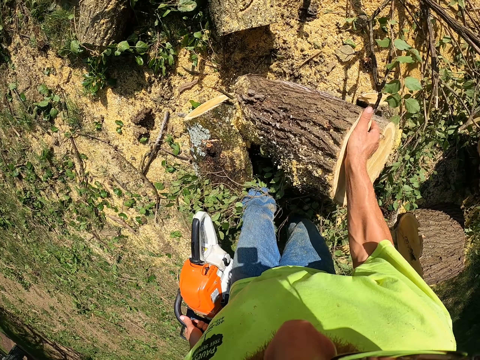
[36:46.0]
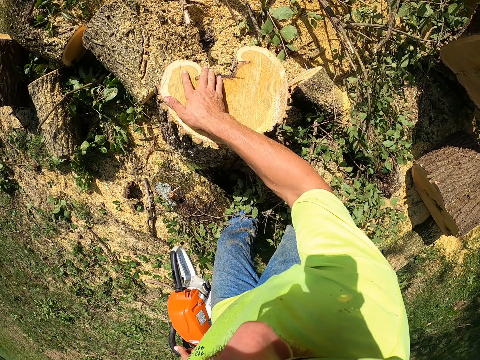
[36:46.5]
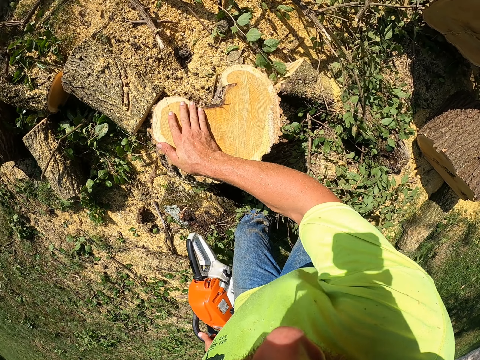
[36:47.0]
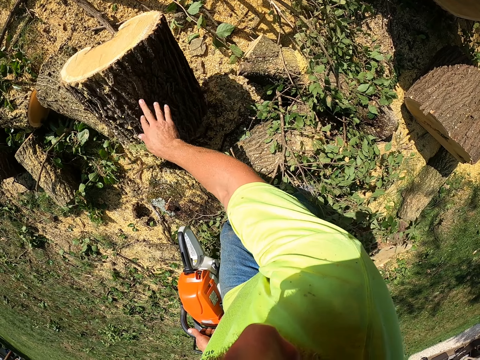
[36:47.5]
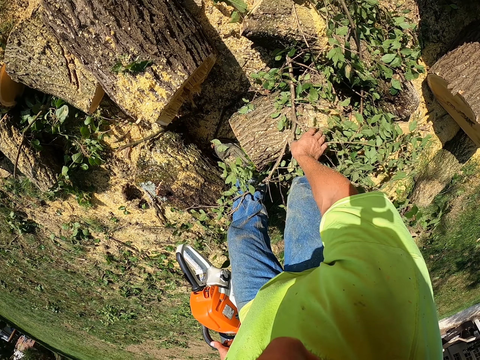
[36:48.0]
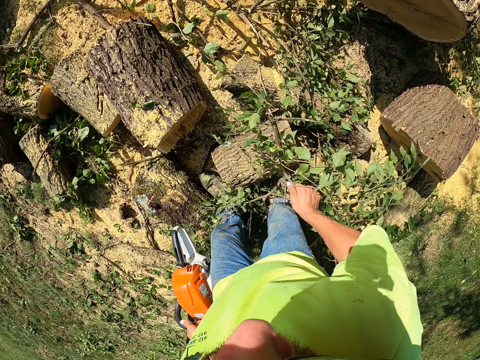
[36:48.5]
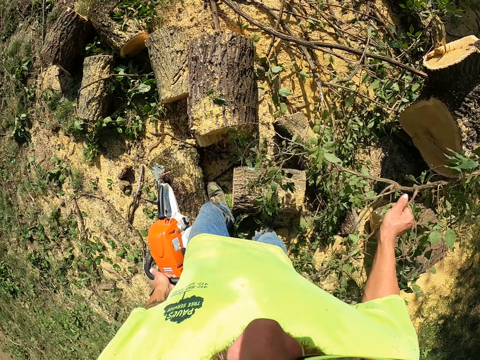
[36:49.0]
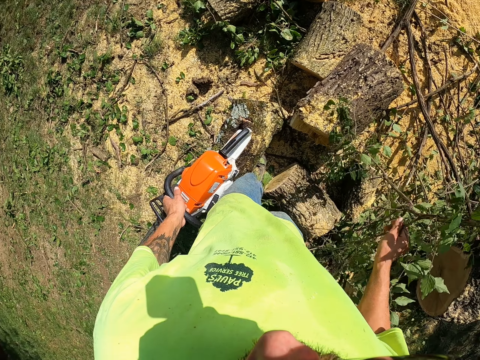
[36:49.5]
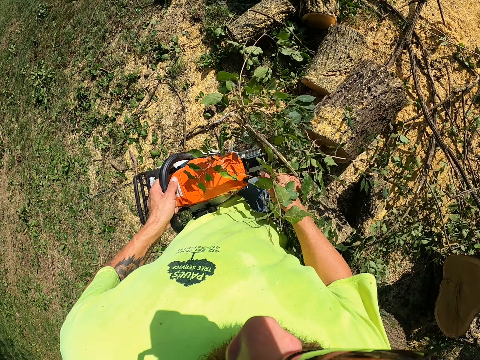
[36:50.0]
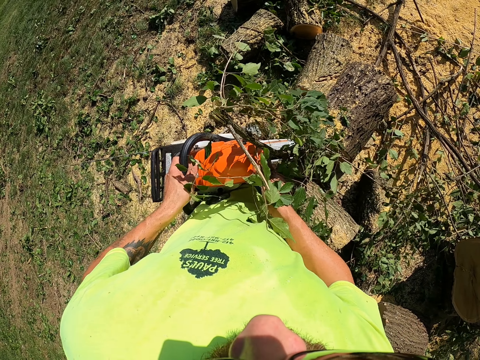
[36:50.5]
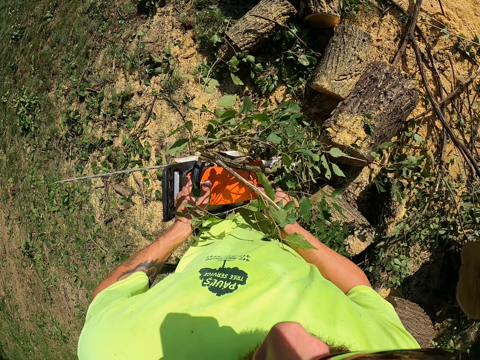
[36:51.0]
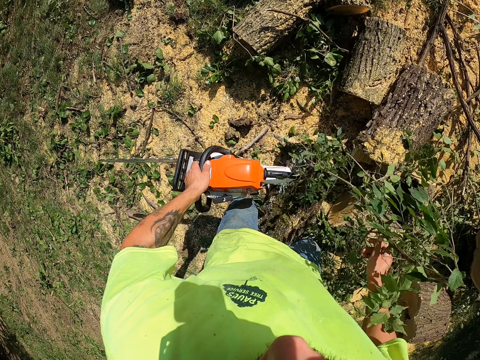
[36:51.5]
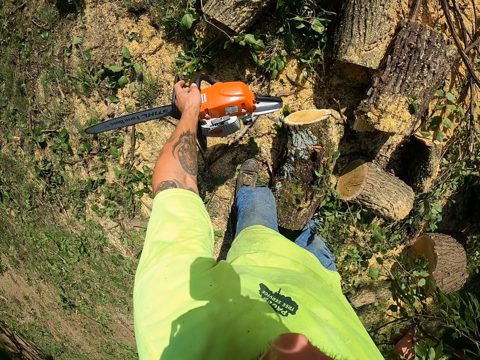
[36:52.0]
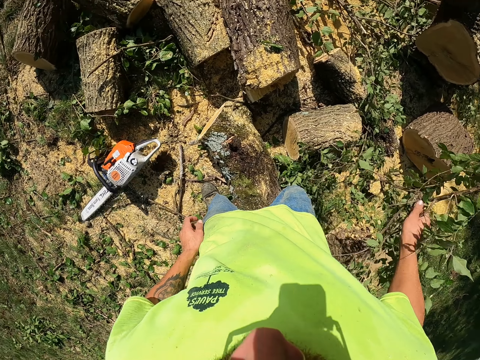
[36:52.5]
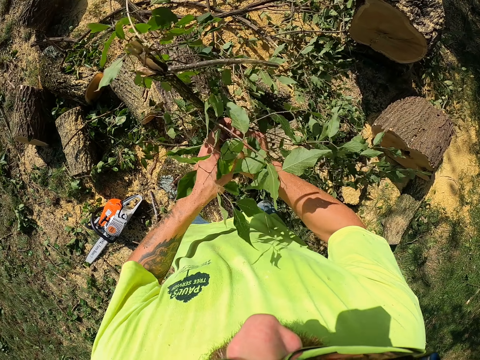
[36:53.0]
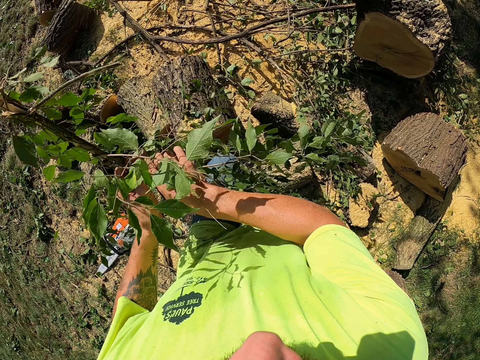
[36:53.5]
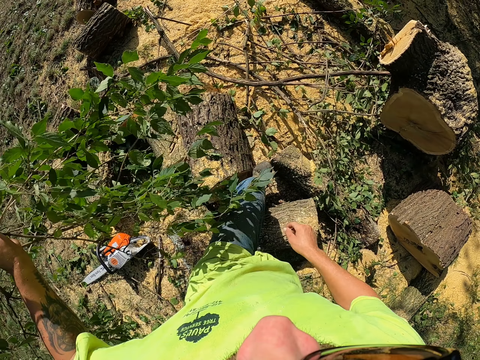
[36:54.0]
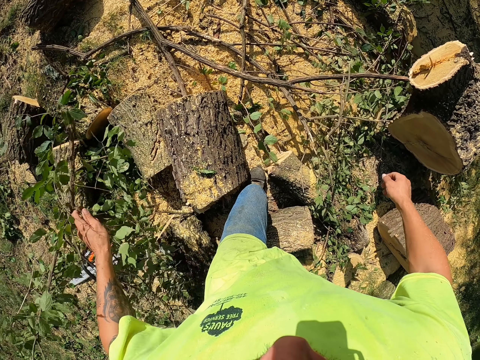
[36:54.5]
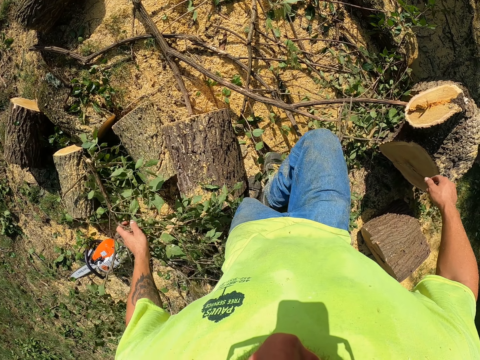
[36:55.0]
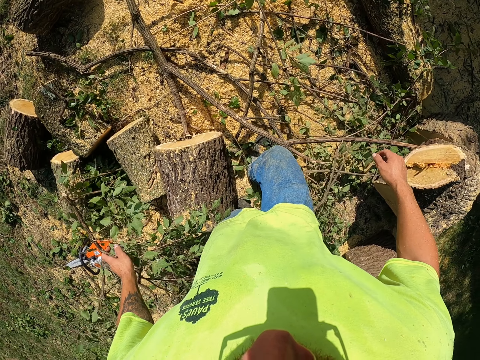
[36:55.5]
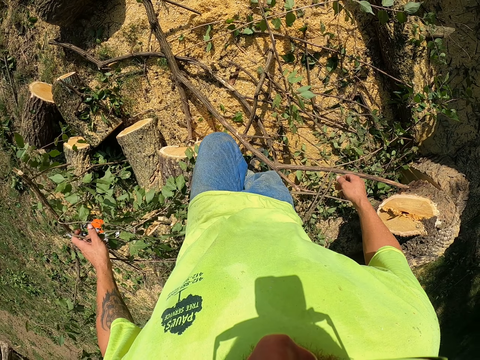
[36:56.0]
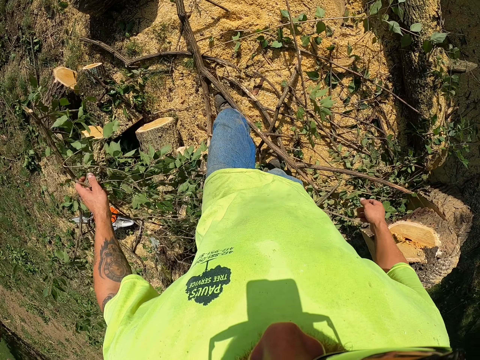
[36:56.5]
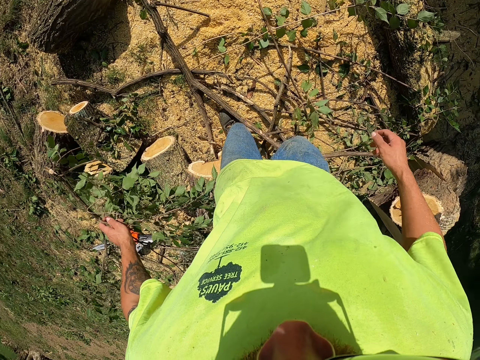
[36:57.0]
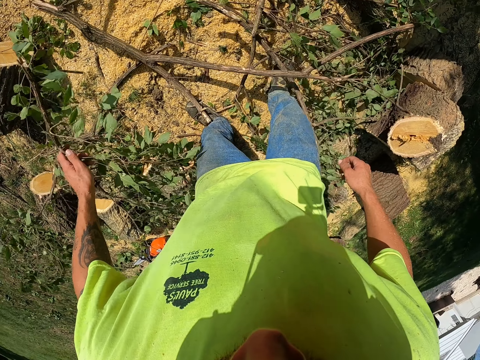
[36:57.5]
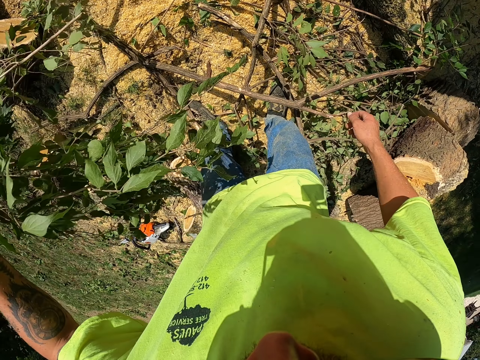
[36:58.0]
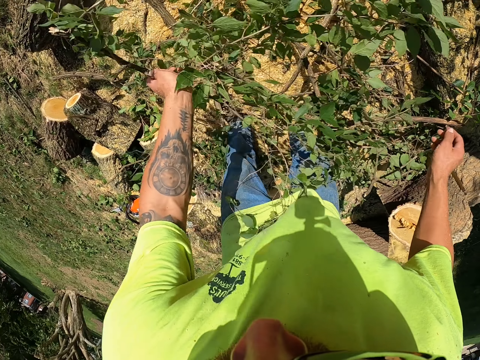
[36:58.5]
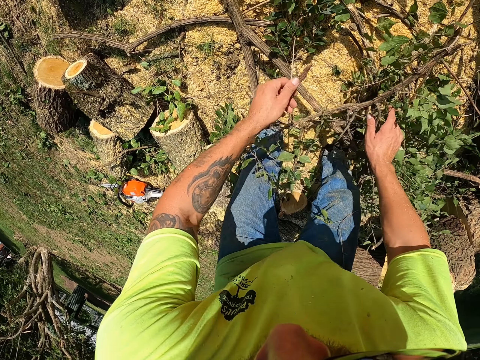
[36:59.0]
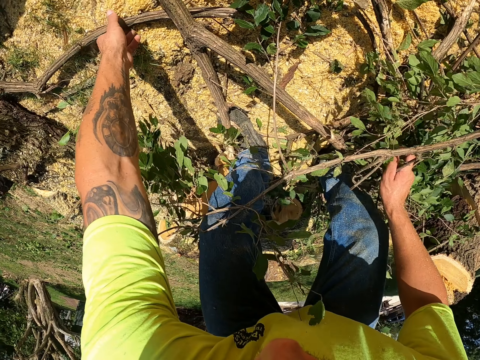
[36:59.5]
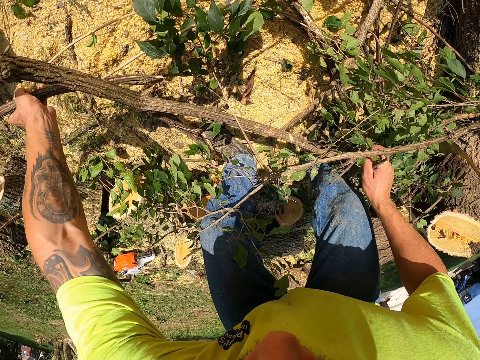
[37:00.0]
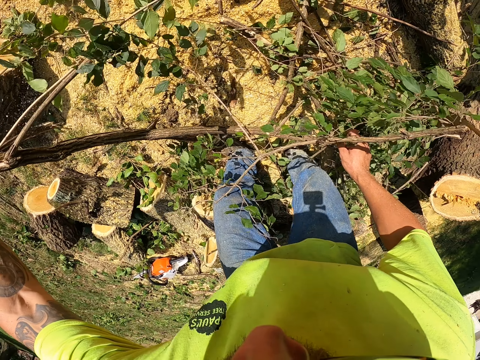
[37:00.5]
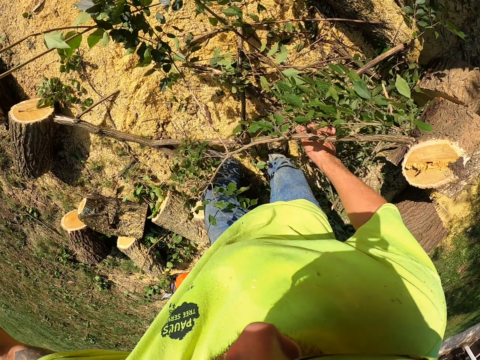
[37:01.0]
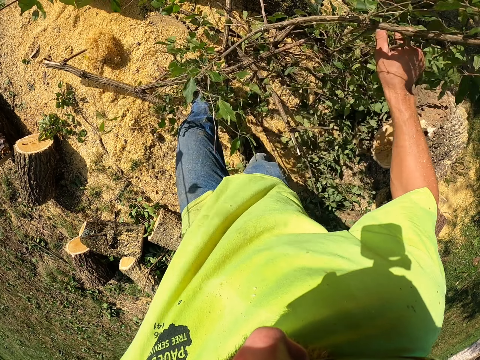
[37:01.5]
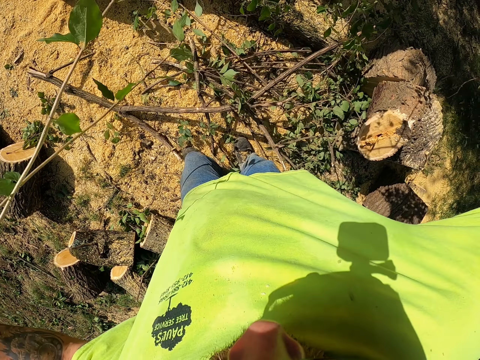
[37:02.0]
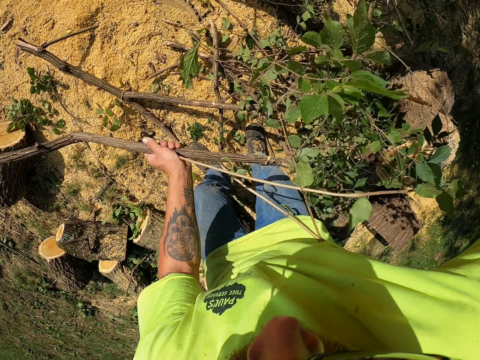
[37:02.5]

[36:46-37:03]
The camera wearer moves the tree trunk on the ground with his right hand. He picks a branch from the tree trunk with his right hand. He moves a stalk of tree. He places his right hand on the power saw in his left hand. He drops the power saw on the ground with his left hand. He holds the stalk with the left hand and passes the branch from his right hand to his left hand. He walks. He moves stalks of tree on the ground with his legs. He drops the branch on the ground with his left hand. He places his right hand on the branch on the ground. He picks a branch from the ground with his left hand. He picks the branch from the ground with his right hand.

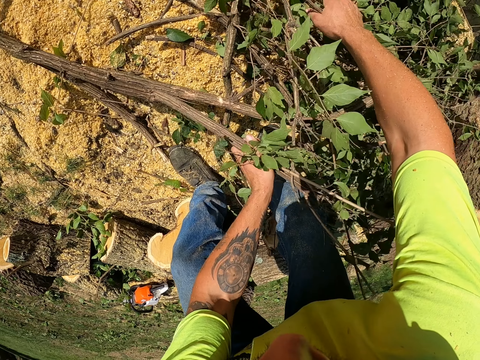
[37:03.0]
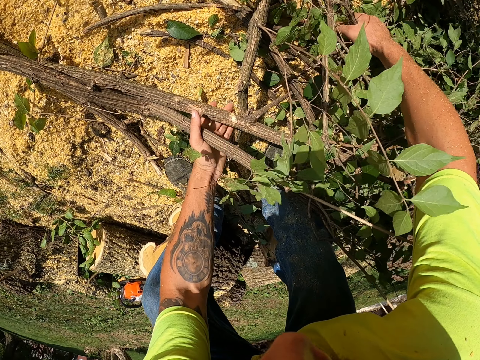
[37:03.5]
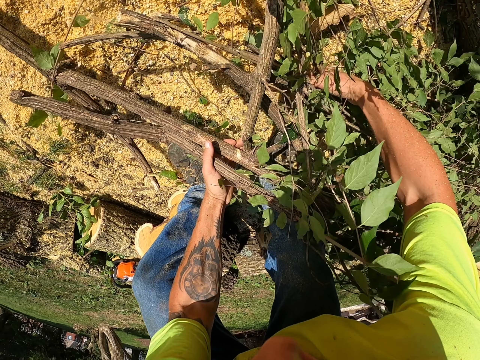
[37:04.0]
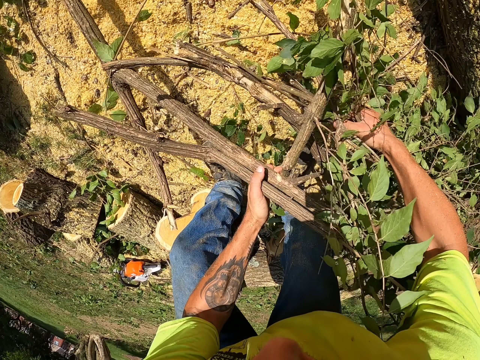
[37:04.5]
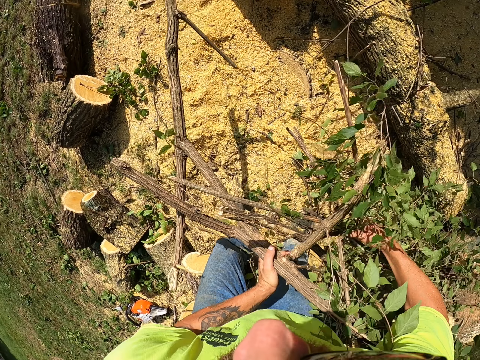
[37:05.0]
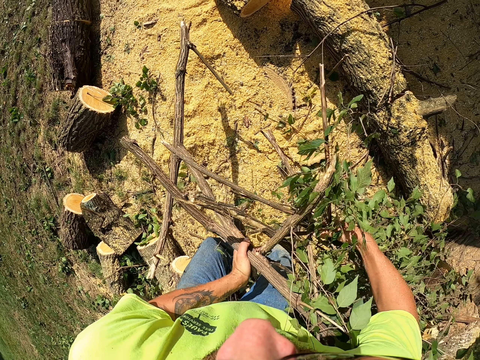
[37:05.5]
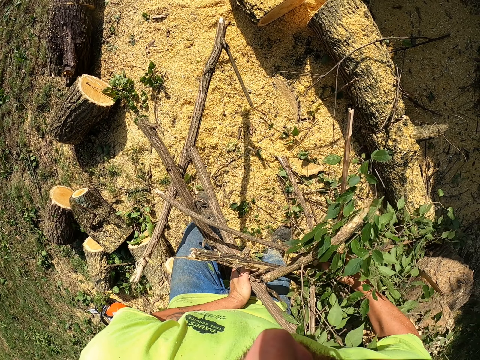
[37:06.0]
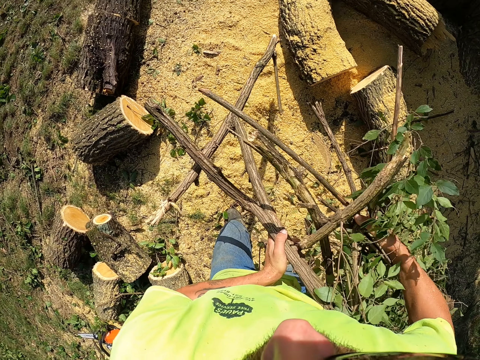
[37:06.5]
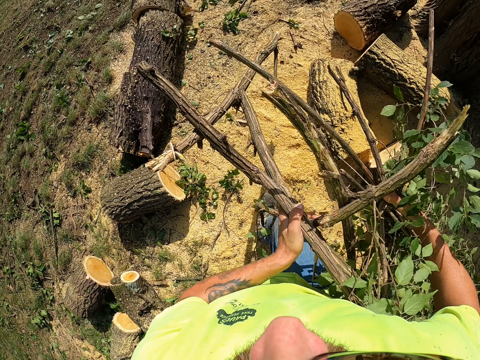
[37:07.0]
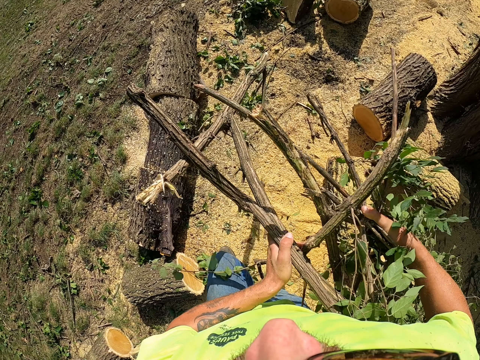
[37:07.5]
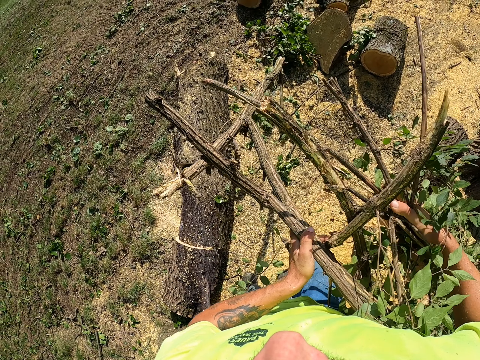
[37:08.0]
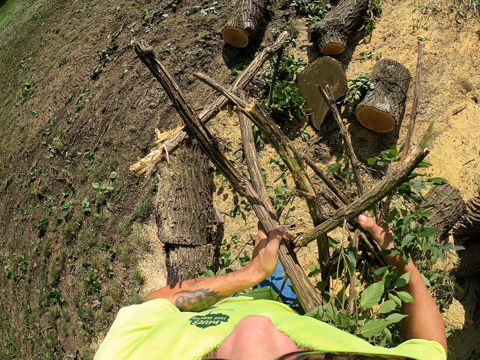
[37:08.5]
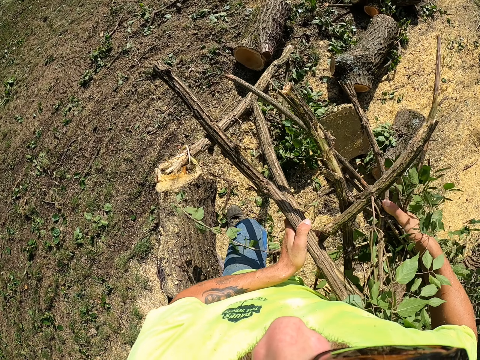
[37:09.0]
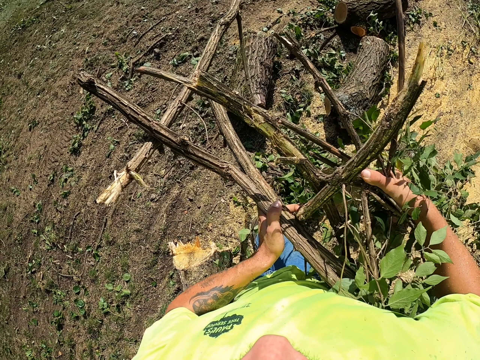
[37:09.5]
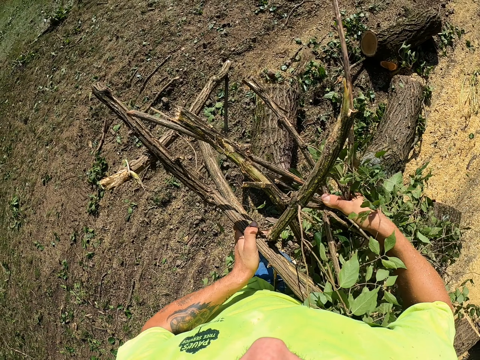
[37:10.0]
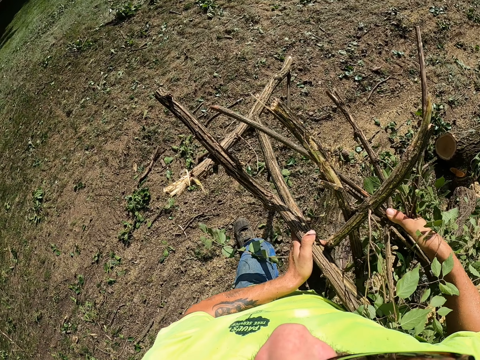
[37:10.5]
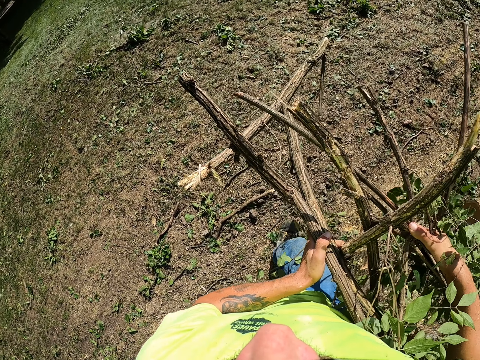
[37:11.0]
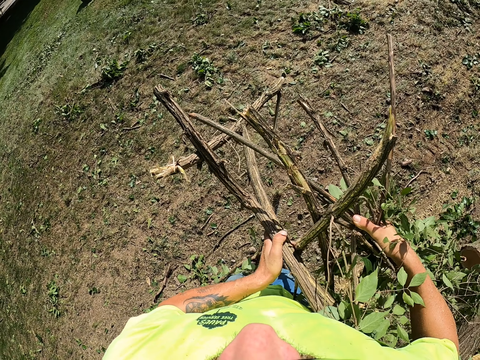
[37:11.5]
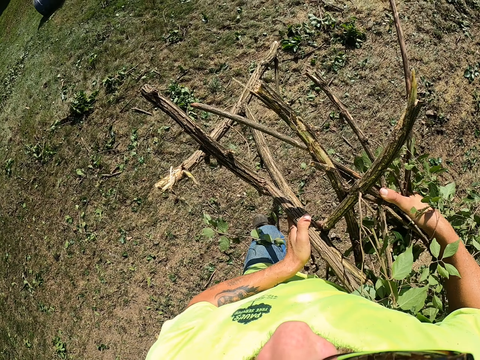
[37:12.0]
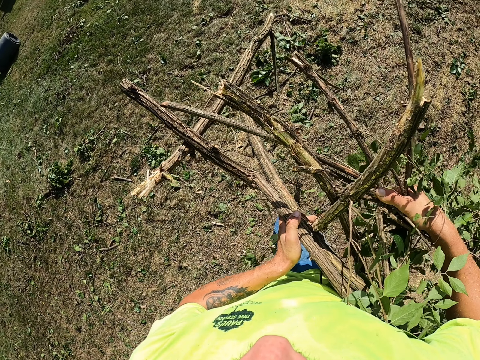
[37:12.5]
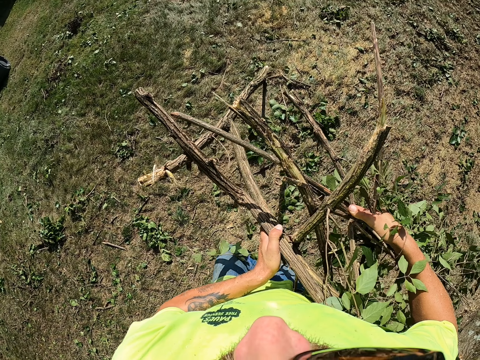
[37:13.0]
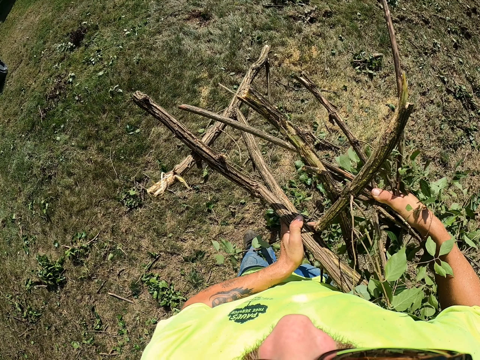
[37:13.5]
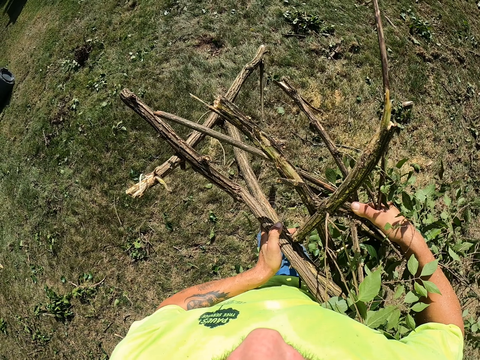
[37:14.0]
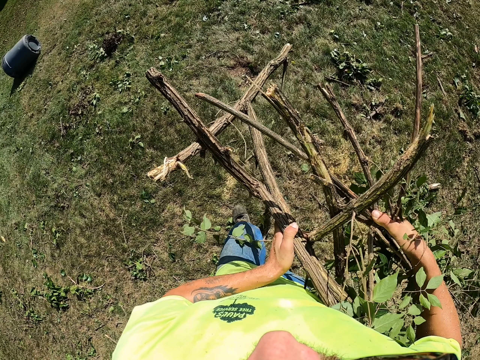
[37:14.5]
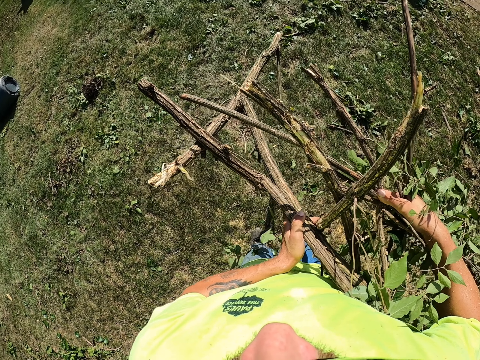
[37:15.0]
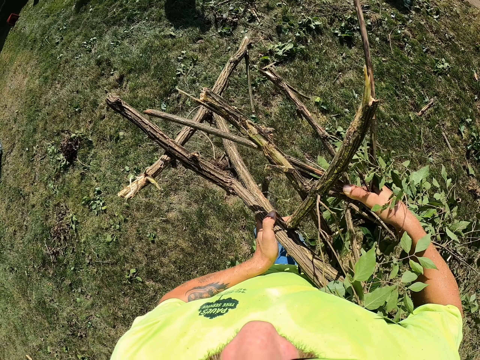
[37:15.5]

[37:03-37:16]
The camera wearer gathers some branches on the ground with both hands. He carries the branches from the ground with both hands. He walks.
